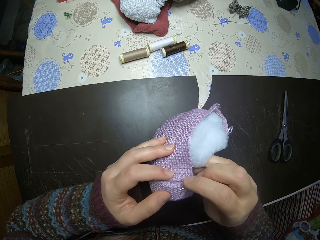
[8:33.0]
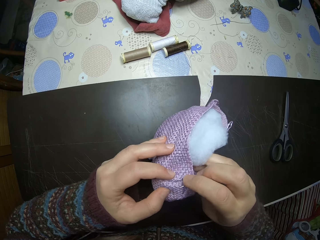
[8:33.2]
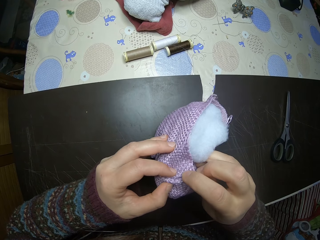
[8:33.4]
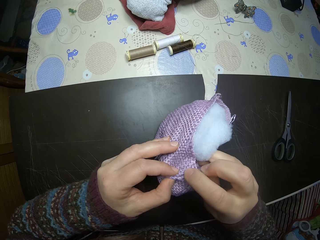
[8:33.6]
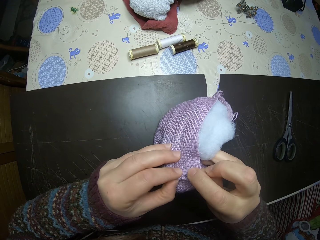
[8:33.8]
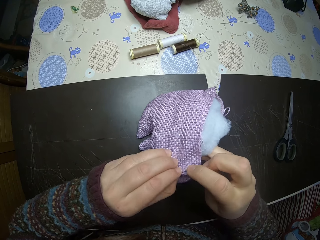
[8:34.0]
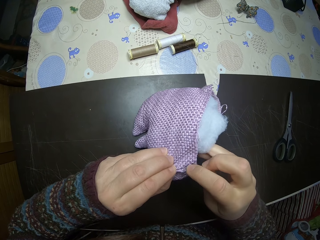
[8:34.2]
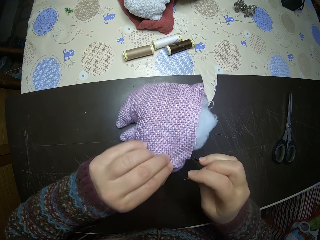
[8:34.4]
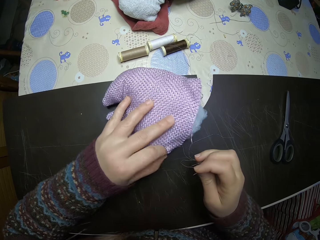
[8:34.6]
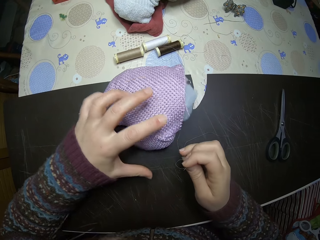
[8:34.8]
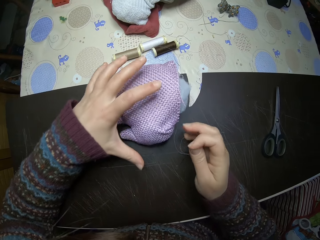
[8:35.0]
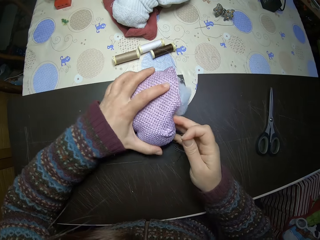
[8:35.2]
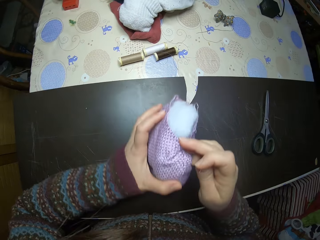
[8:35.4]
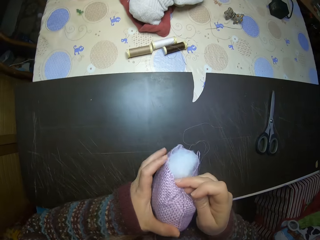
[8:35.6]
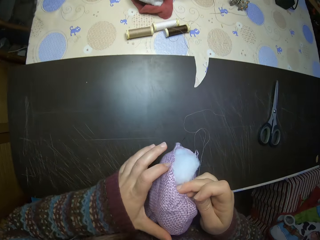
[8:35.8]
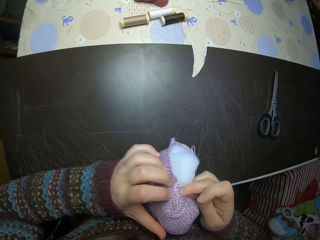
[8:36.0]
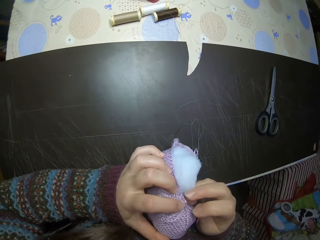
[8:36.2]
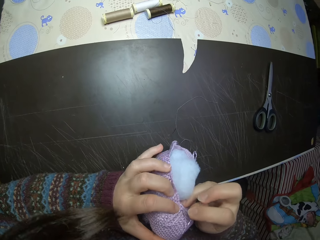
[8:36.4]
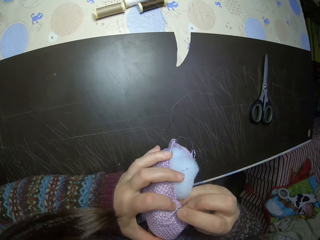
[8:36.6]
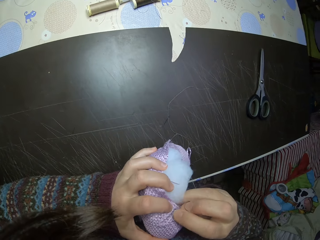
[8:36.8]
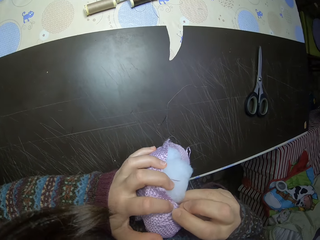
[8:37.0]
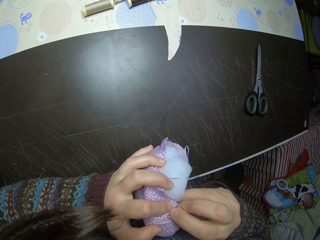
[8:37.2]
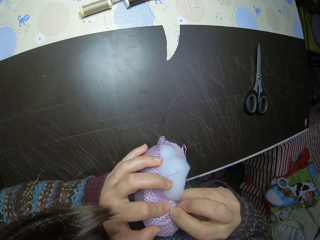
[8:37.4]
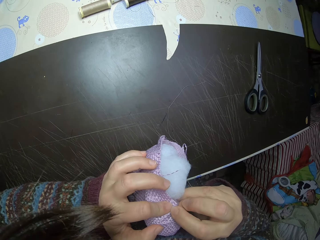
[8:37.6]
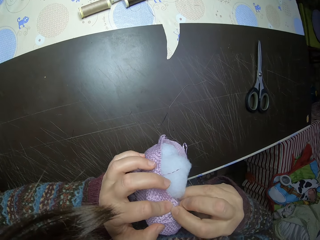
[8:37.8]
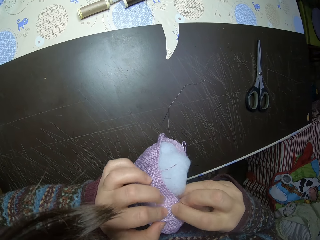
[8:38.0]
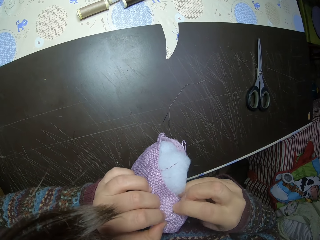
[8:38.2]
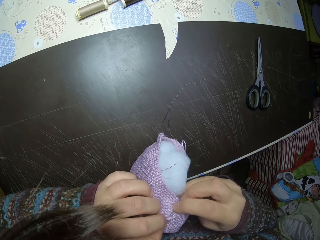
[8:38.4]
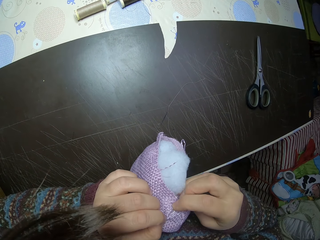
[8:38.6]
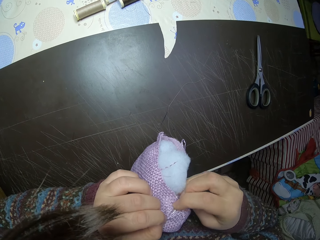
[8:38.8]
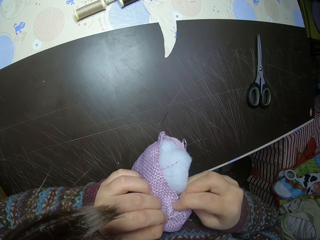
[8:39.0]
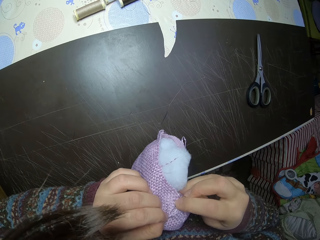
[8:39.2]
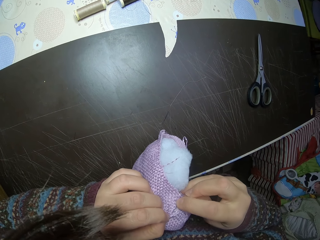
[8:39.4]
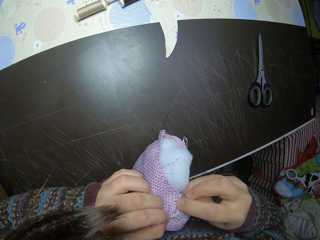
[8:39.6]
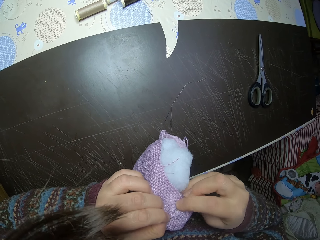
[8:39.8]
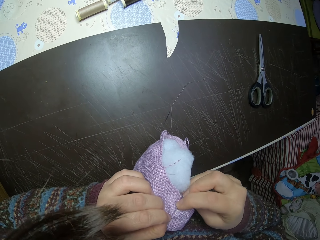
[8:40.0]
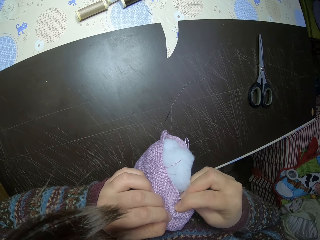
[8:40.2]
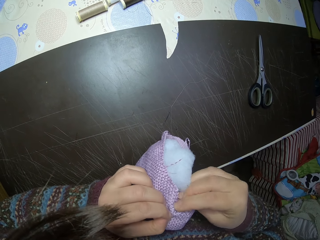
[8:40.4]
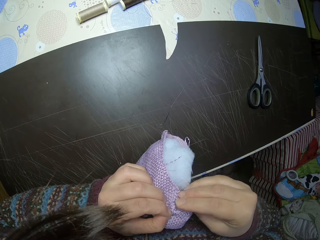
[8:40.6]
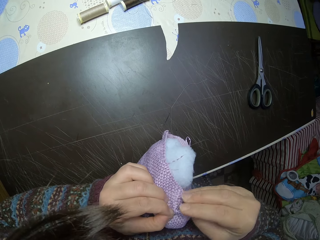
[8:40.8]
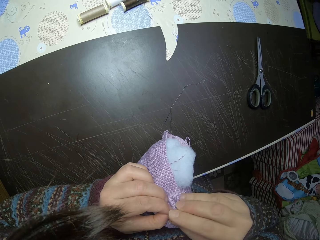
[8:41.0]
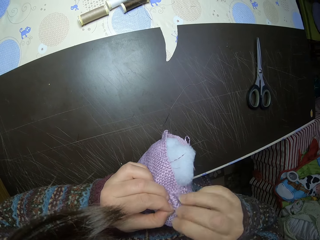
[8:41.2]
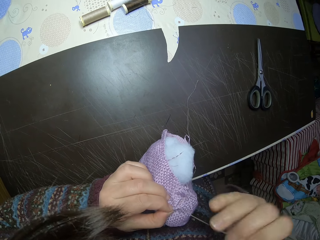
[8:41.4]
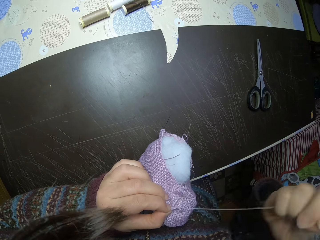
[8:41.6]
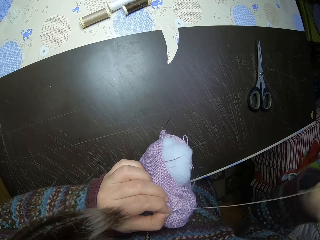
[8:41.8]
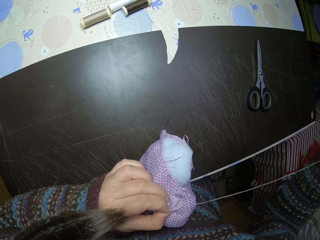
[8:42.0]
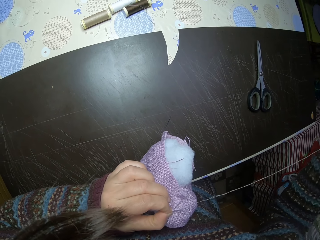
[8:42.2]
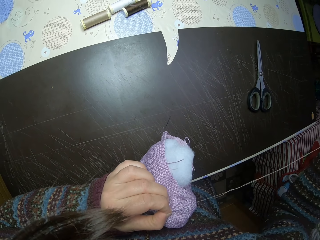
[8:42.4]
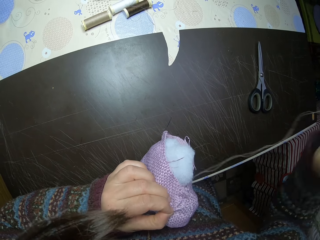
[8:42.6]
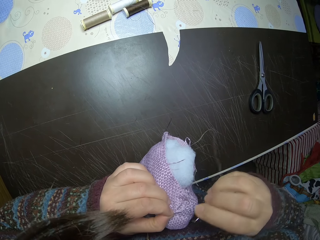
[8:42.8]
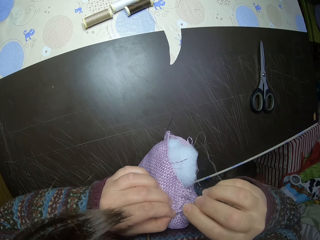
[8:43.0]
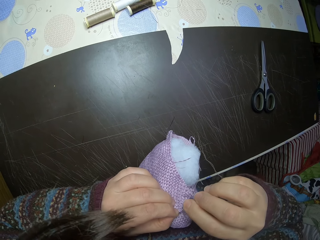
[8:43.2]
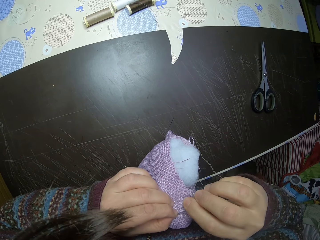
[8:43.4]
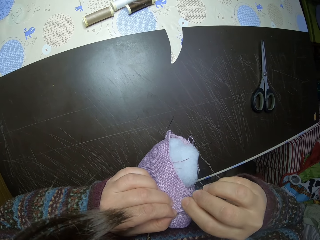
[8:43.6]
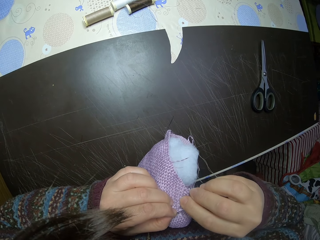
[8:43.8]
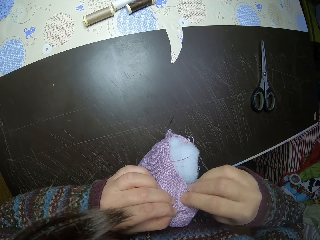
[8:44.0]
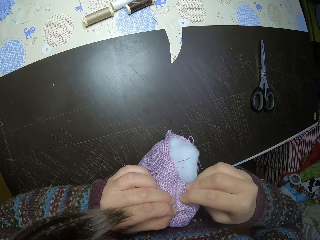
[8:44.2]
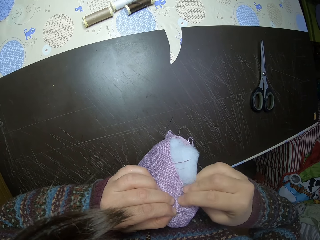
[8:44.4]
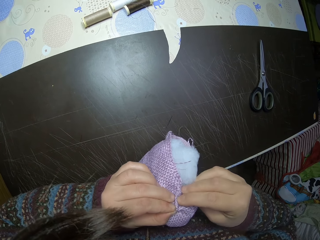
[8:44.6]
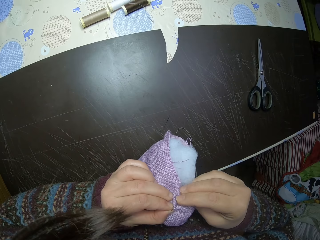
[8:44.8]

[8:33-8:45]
The camera wearer lays the stuffed animal on the table. She picks the stuffed animal from the table with her hands. She sews the stuffed animal with a thread and needle.

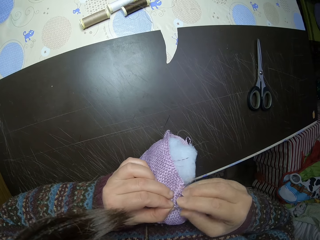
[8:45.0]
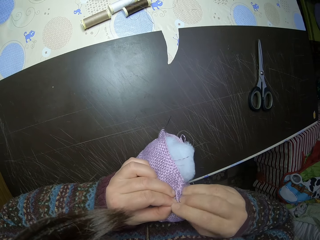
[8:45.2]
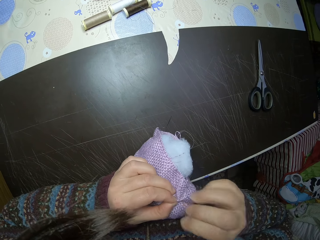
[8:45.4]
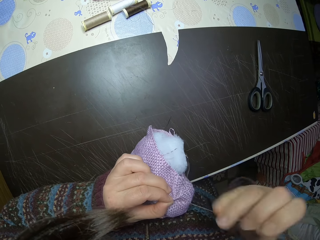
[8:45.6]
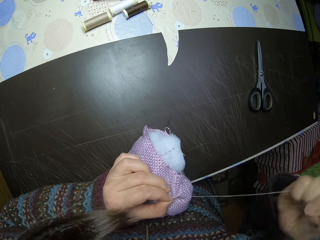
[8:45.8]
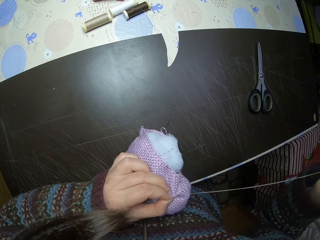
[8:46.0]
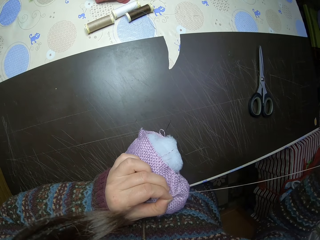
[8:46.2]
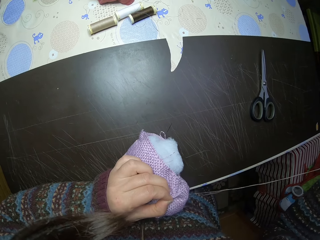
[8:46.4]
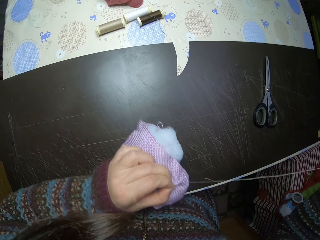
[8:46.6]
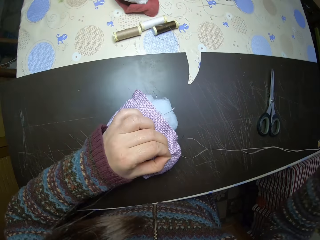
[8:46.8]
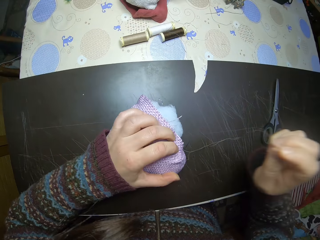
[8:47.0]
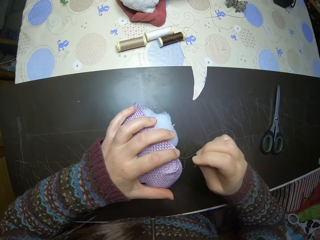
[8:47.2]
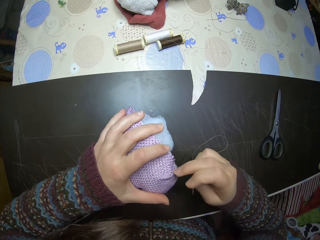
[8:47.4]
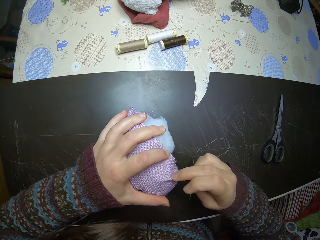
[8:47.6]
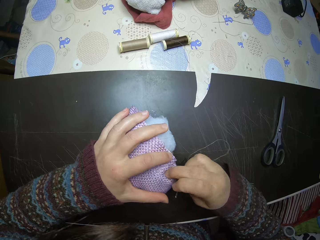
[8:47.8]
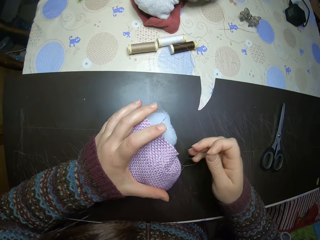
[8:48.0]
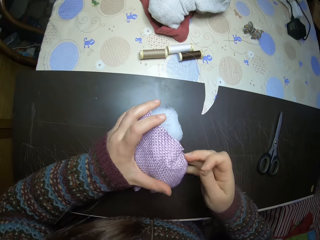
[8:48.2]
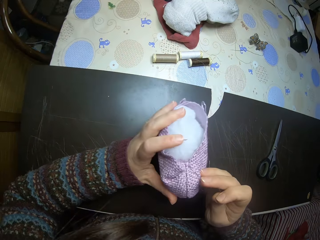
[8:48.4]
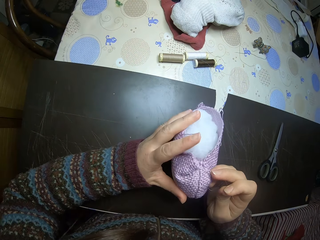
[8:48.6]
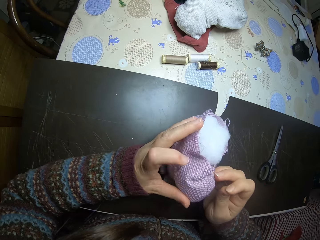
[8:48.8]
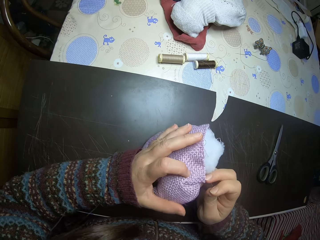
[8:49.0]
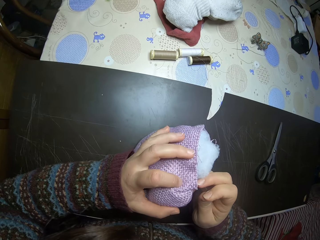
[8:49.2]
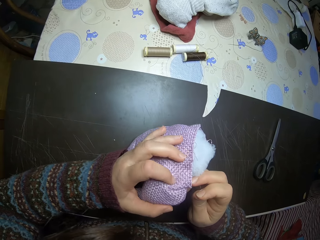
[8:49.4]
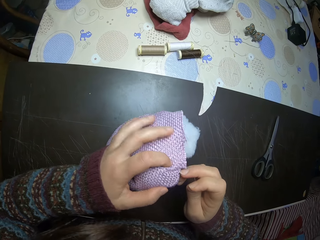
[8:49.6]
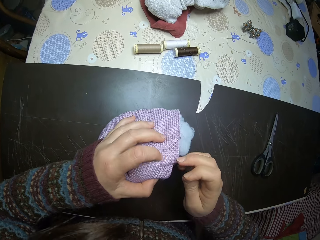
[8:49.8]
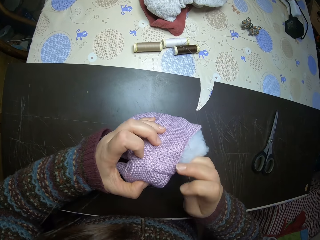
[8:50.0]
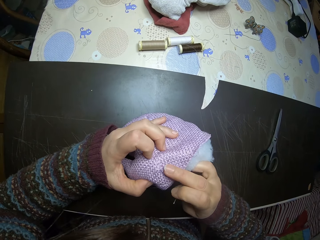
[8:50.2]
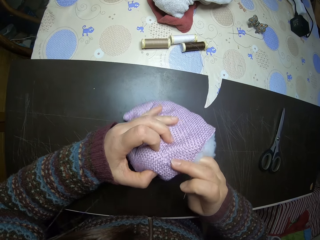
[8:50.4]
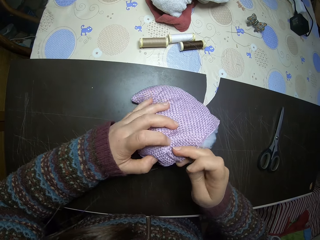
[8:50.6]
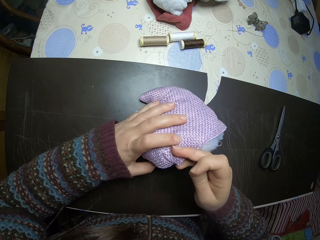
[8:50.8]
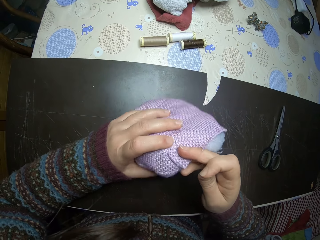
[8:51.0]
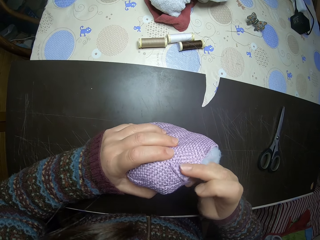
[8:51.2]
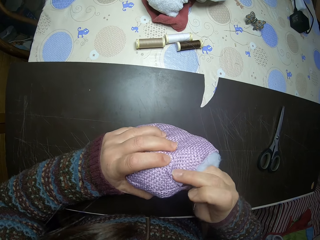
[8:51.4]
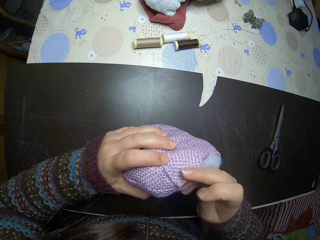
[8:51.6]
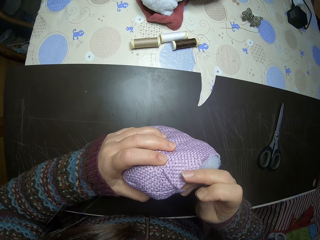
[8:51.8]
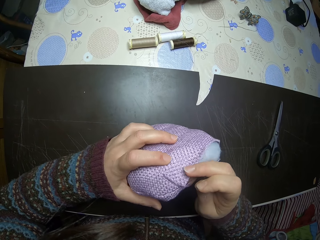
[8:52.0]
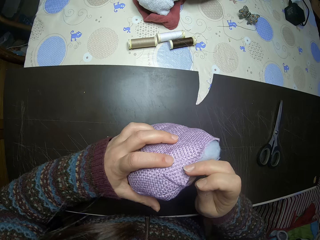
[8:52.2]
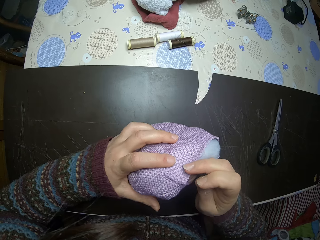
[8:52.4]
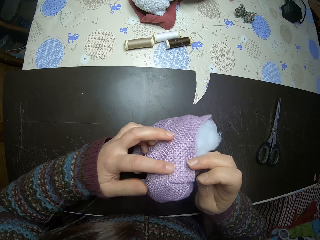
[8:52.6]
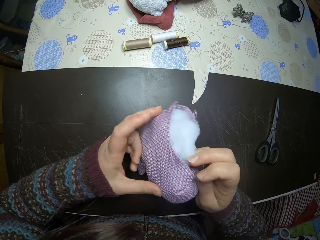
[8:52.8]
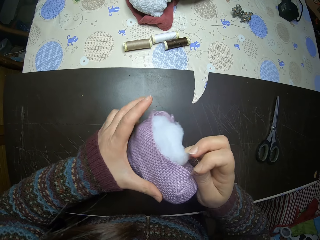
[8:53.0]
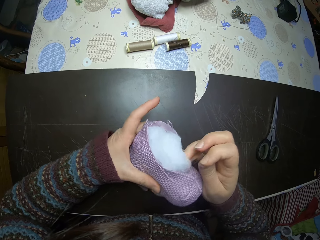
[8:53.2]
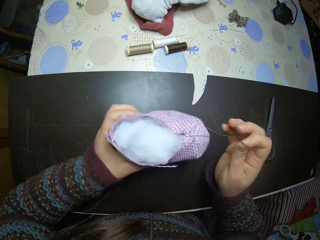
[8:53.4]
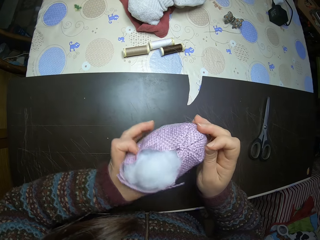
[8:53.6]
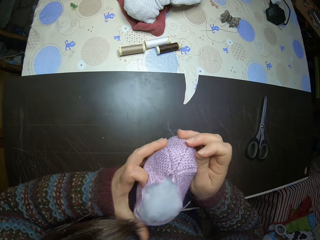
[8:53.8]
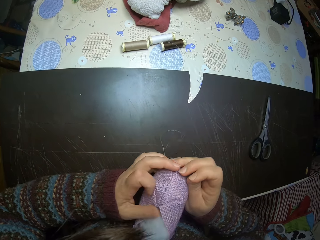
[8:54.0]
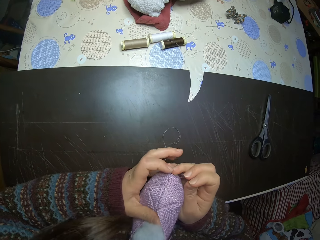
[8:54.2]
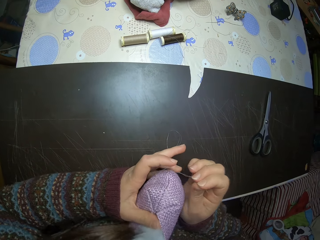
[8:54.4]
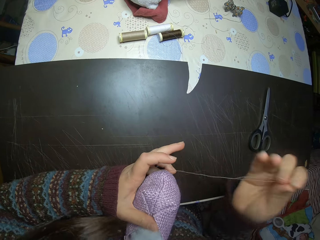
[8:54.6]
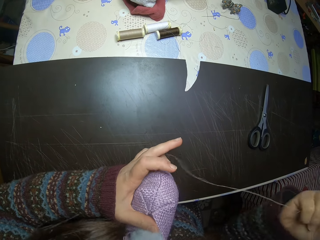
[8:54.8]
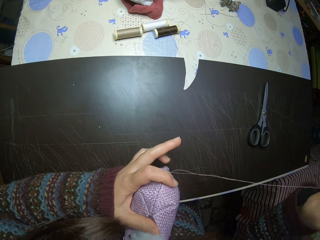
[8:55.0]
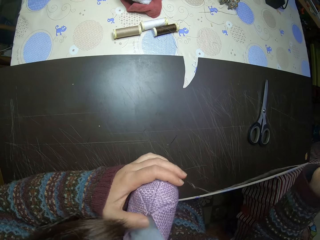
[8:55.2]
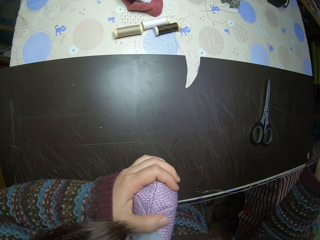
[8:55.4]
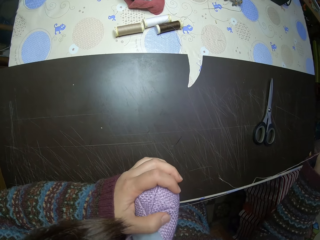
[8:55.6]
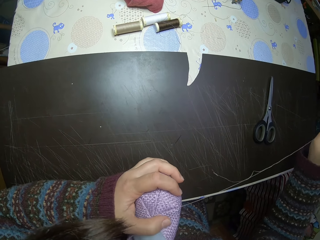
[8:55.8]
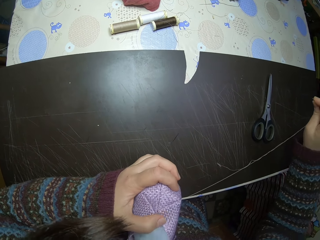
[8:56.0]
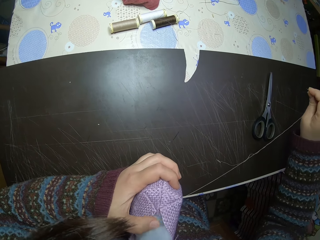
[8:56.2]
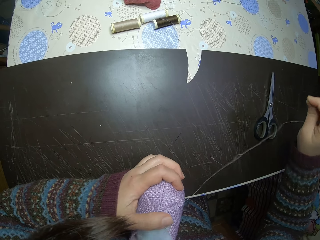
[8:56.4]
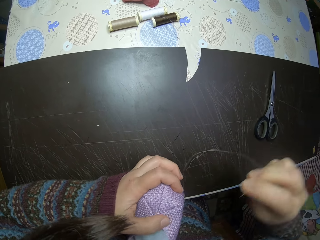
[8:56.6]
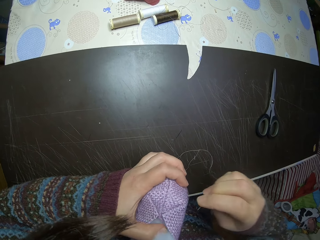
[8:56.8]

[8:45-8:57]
The camera wearer moves the stuffed animal with her hand on the table. She moves the stuffed animal with her hands. She touches the stuffed fabric.
